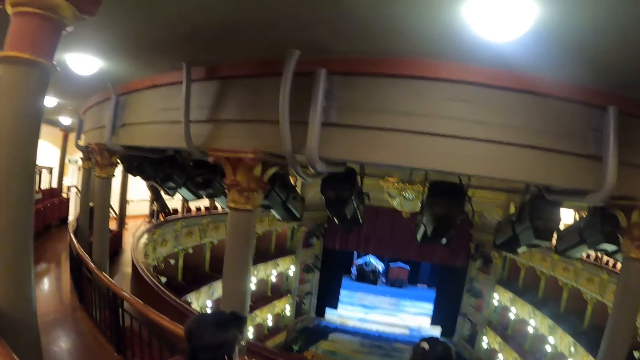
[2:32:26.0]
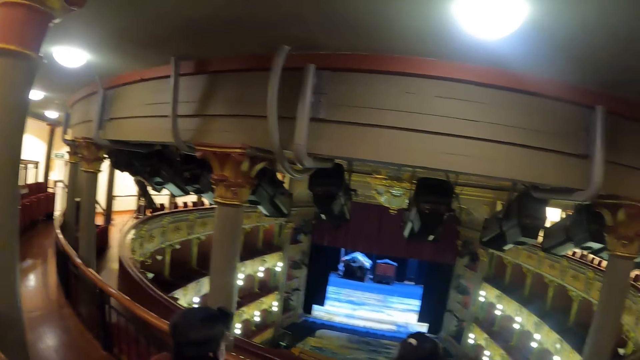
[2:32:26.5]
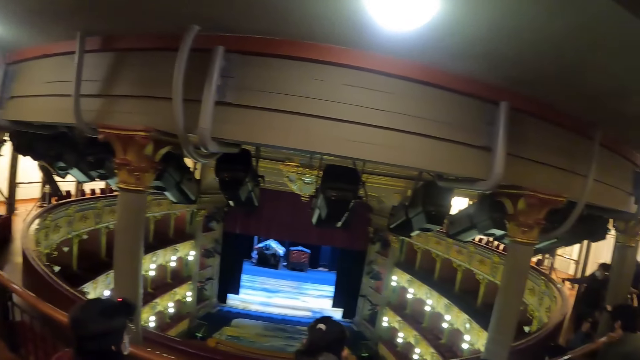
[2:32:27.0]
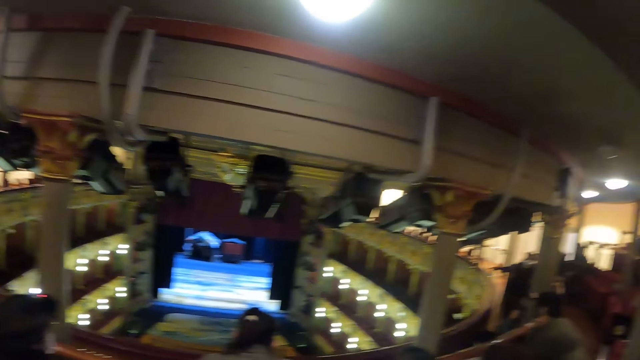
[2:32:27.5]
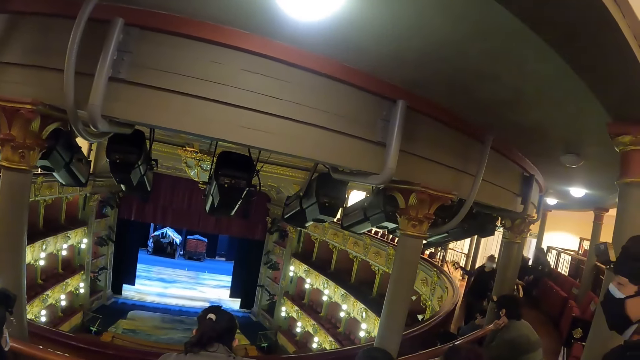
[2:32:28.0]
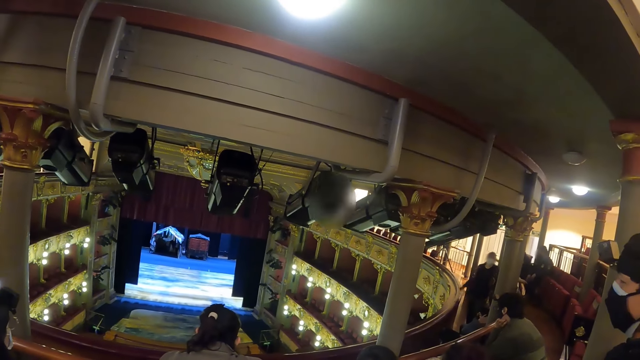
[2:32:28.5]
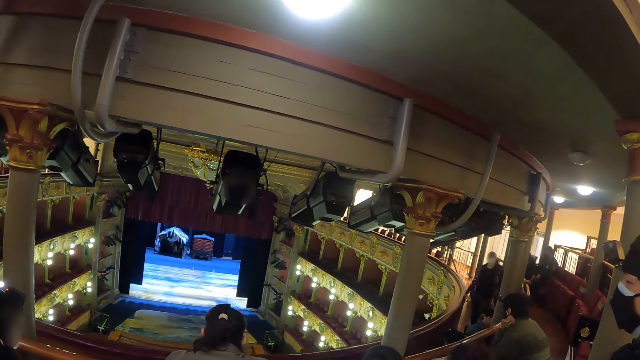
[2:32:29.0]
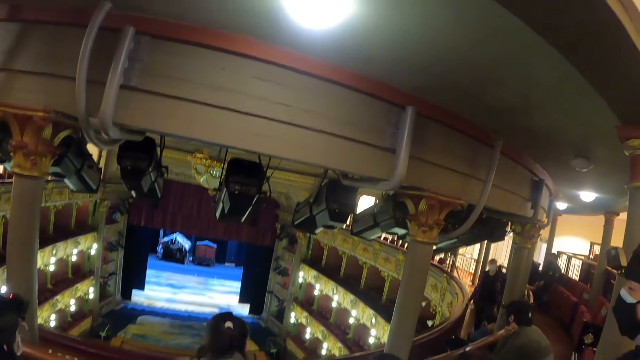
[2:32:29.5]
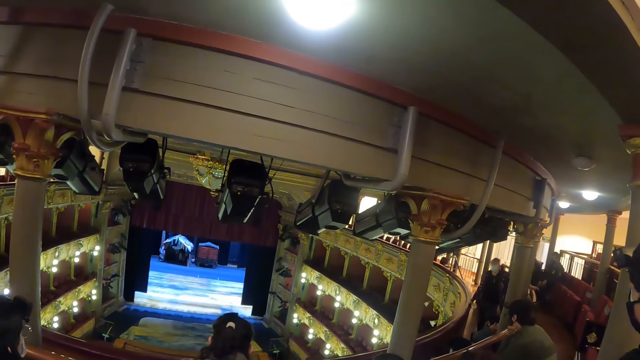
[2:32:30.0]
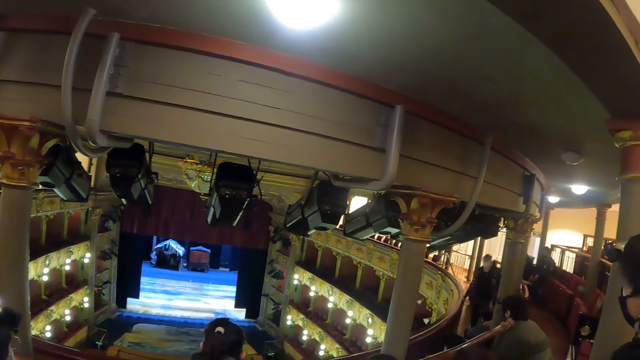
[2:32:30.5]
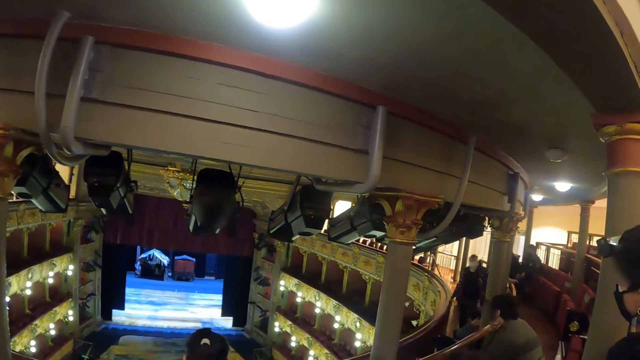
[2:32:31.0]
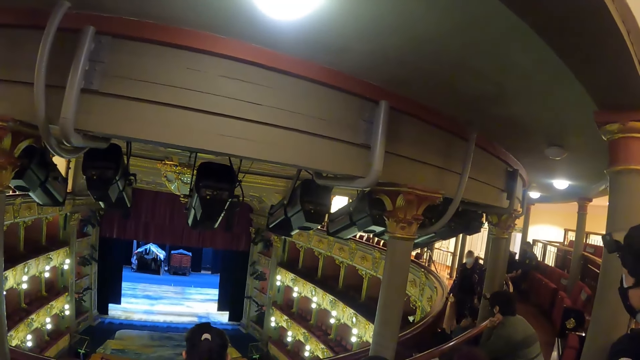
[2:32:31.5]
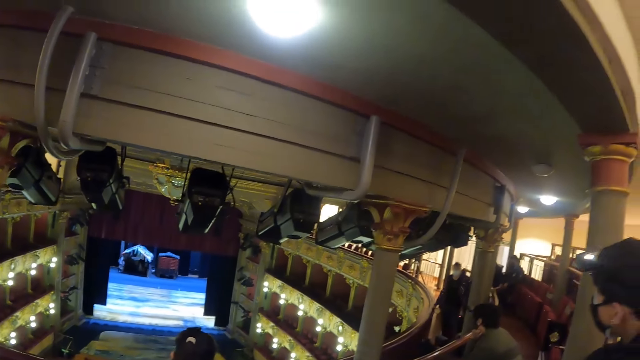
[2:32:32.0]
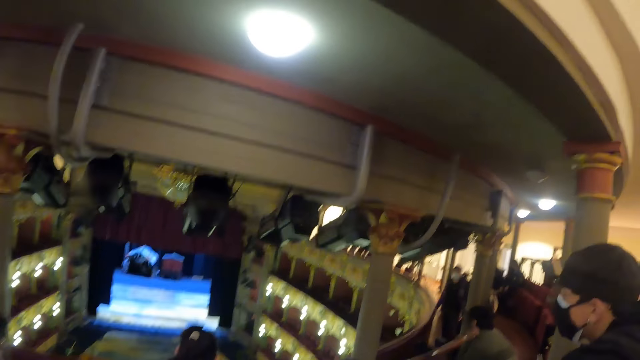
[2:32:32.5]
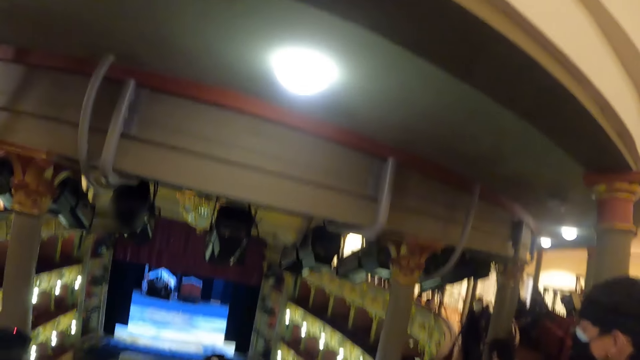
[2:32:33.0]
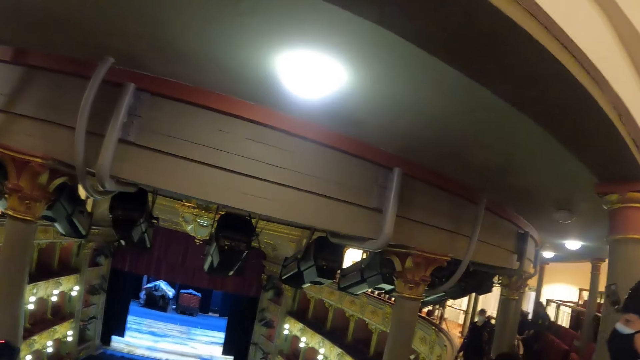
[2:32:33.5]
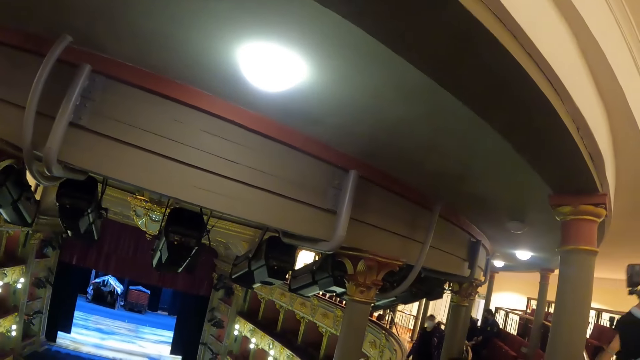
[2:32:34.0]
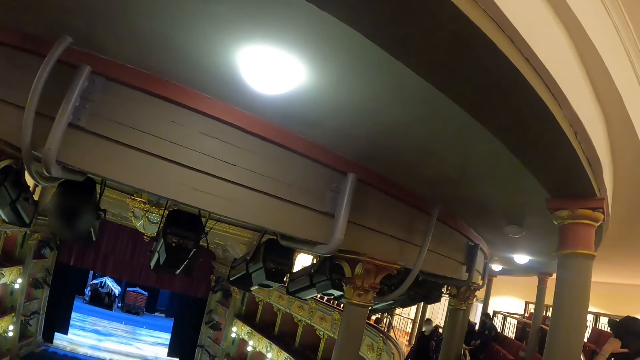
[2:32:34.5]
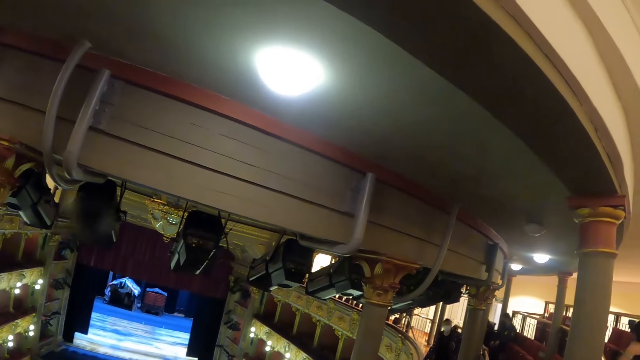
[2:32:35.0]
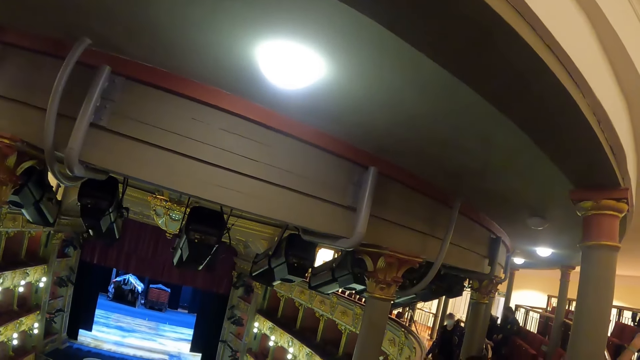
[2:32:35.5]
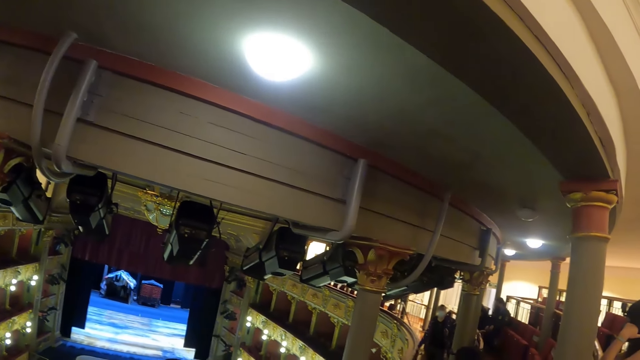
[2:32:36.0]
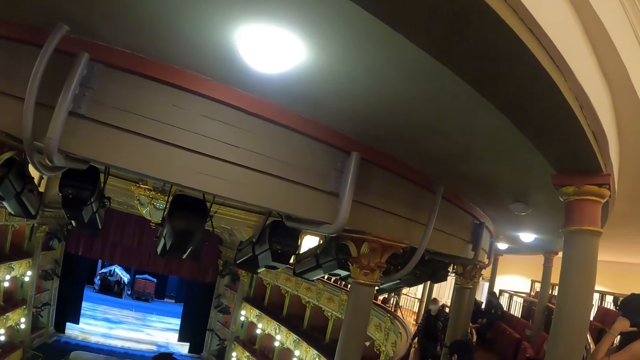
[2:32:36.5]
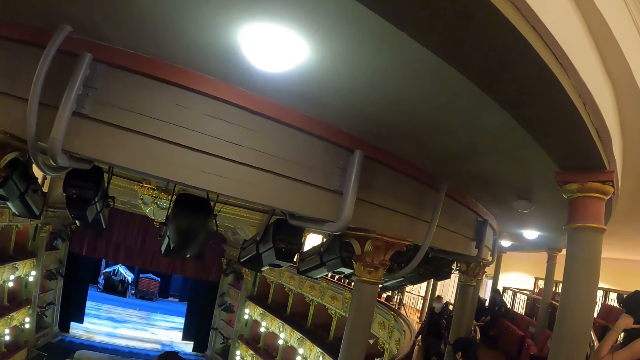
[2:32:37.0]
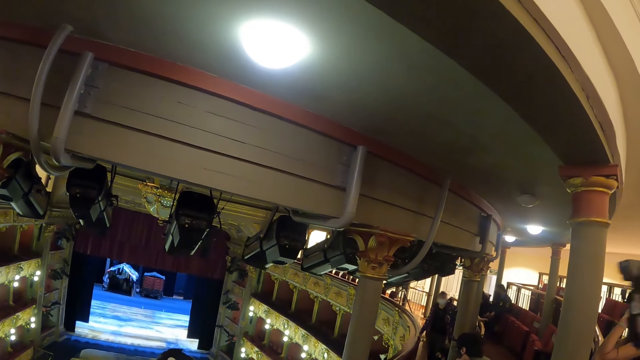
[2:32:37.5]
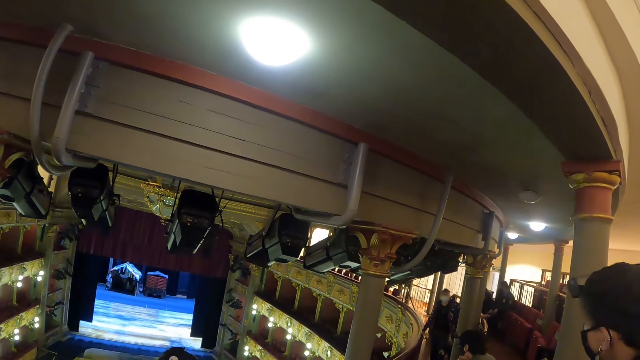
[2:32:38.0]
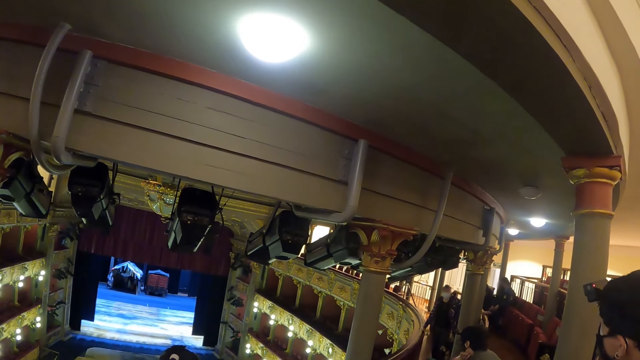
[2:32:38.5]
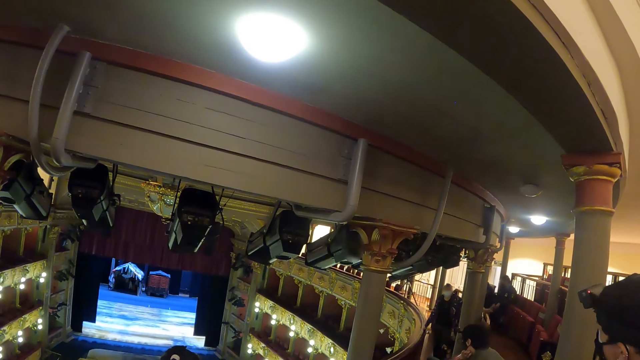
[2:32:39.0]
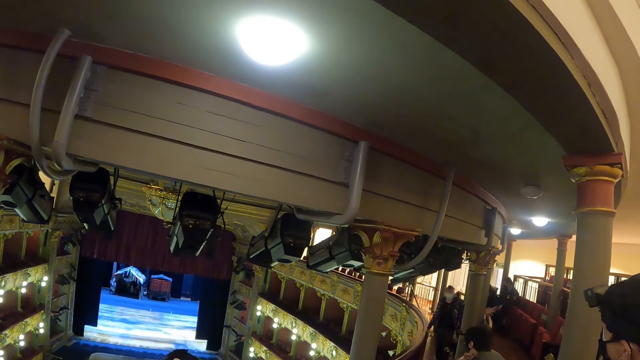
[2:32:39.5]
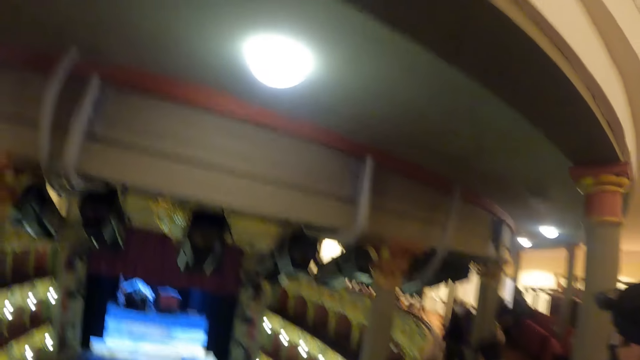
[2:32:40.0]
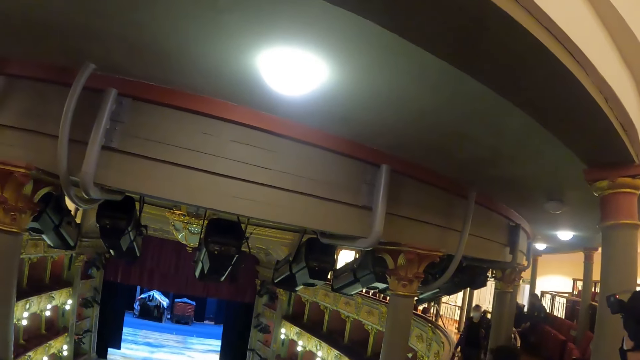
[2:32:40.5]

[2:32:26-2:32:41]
A lady communicates to men and ladies. The camera wearer takes a photo. They stare at a person.

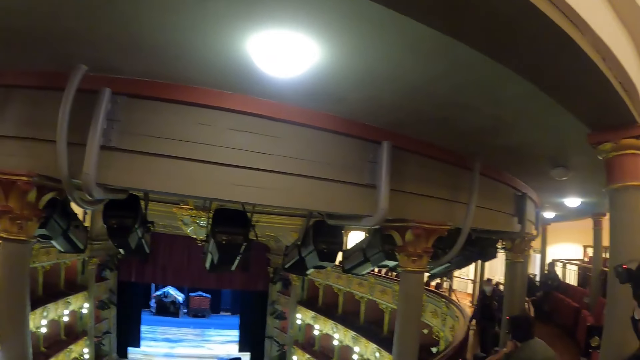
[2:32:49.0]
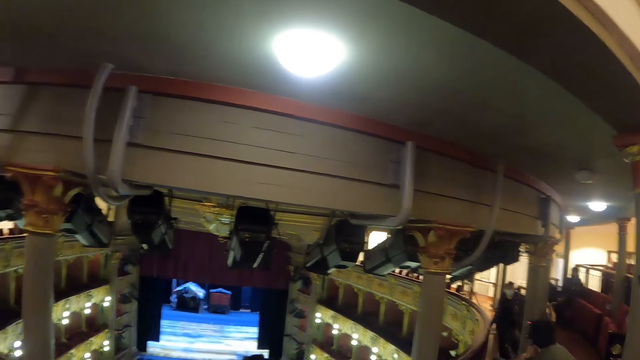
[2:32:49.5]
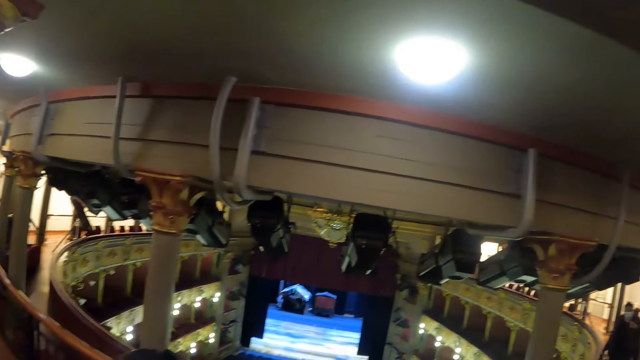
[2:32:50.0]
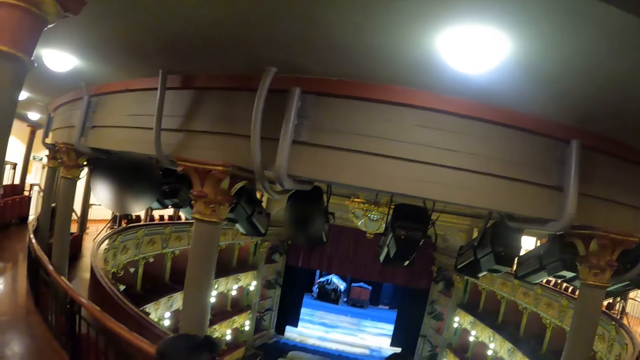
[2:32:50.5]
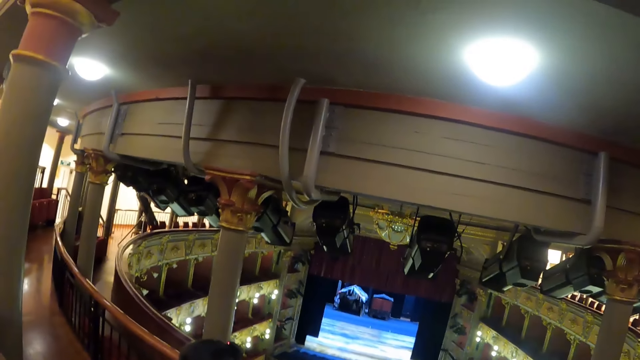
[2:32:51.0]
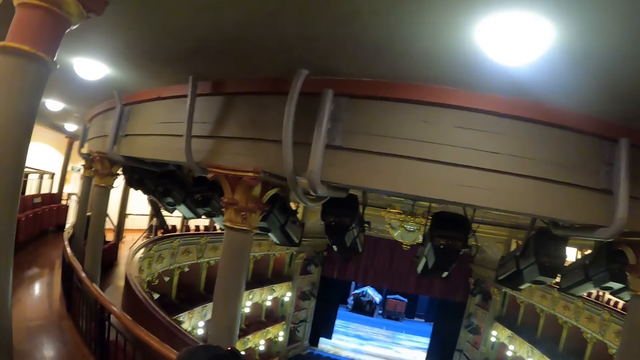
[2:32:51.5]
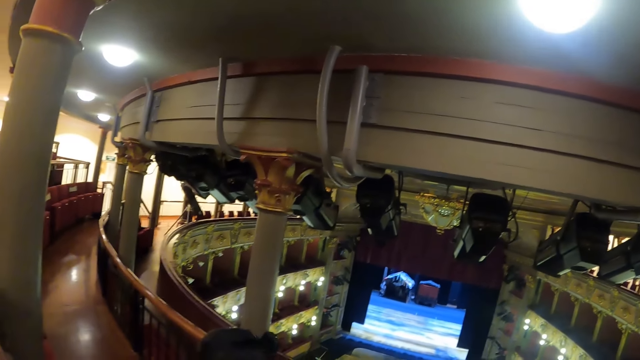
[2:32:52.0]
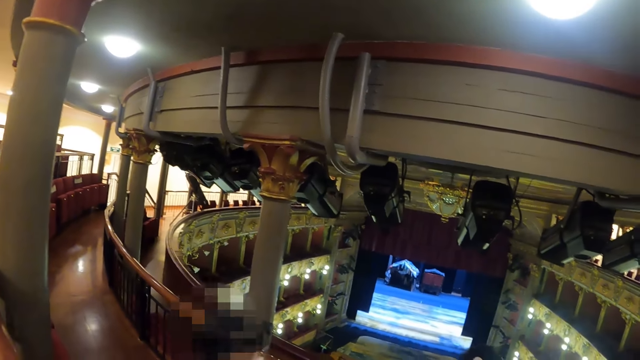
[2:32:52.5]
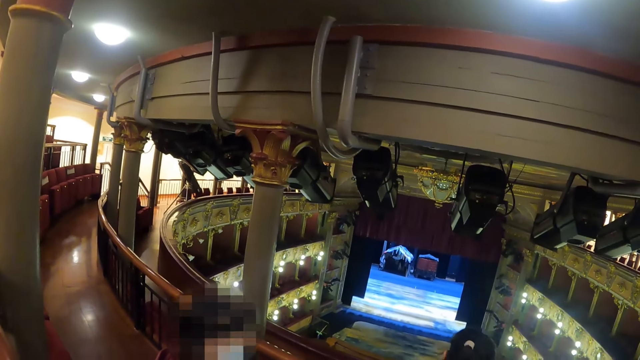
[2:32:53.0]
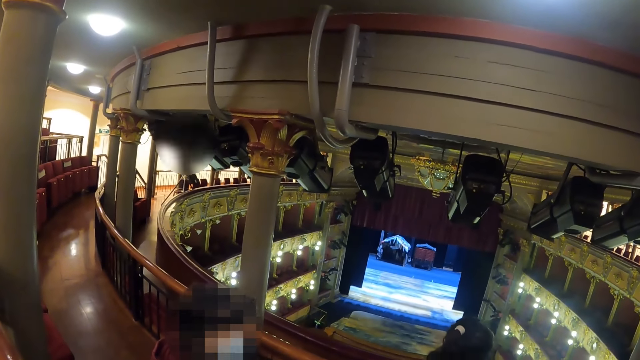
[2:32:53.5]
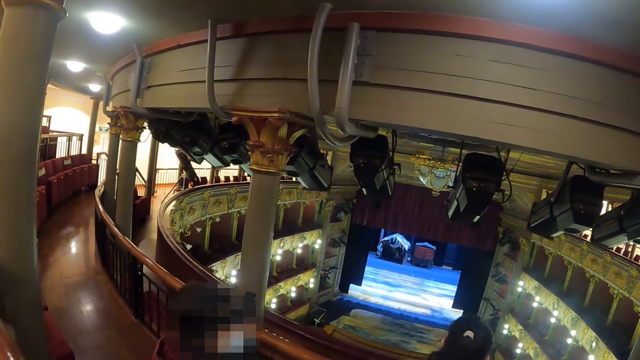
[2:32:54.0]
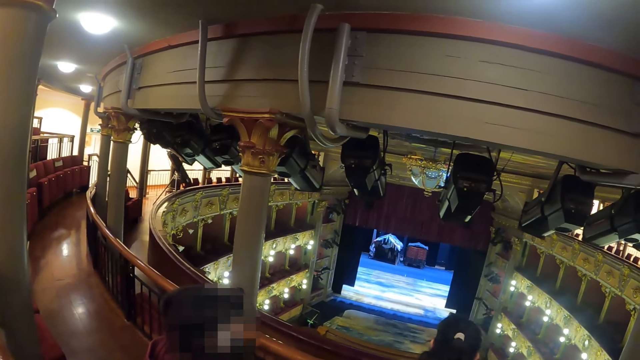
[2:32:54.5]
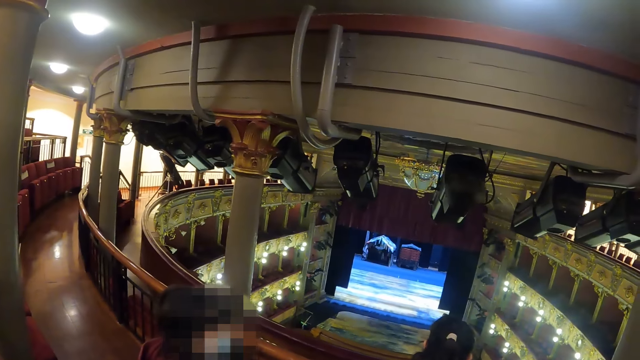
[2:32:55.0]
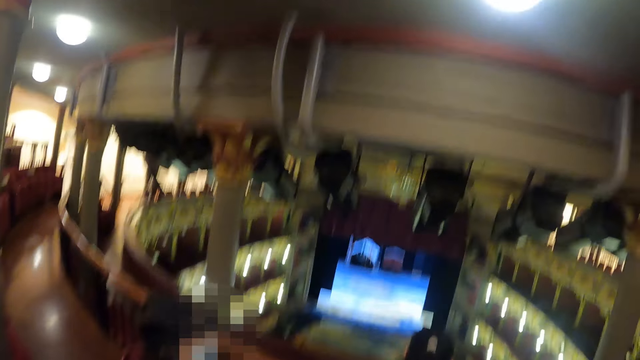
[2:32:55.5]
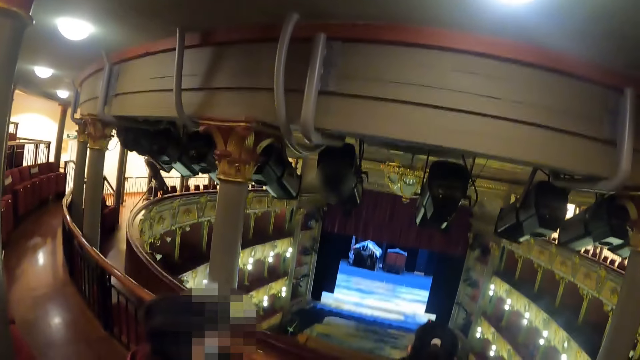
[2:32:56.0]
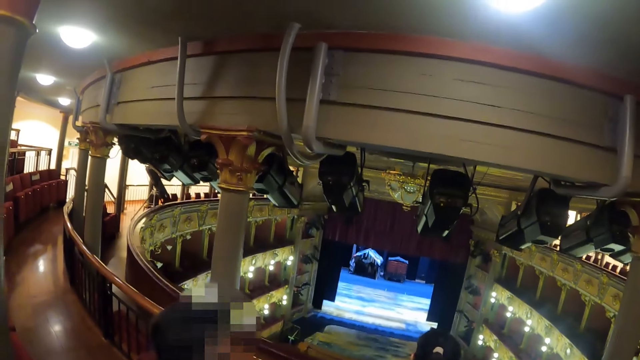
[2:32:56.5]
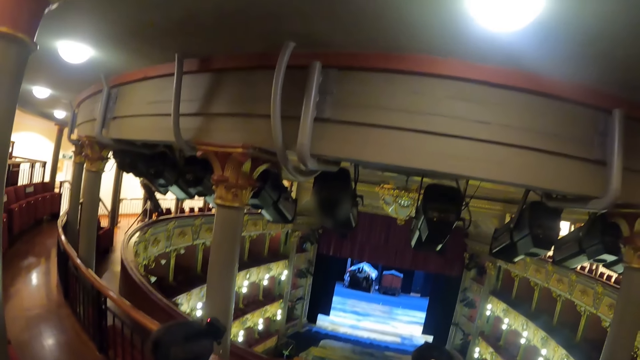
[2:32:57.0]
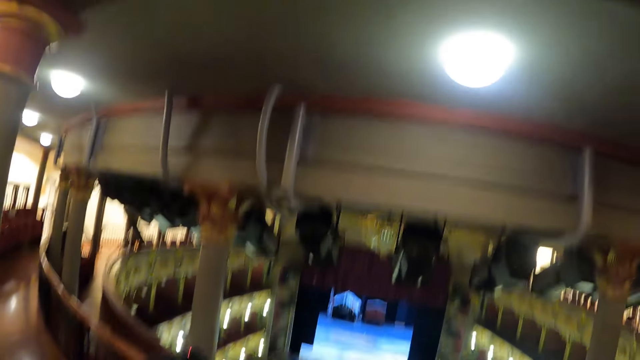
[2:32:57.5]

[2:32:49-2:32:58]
The camera wearer looks around the arena.
